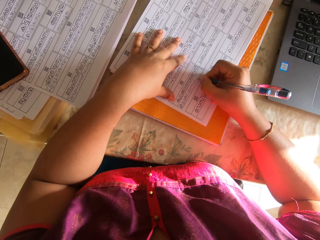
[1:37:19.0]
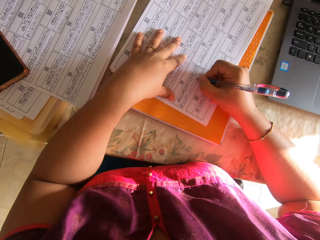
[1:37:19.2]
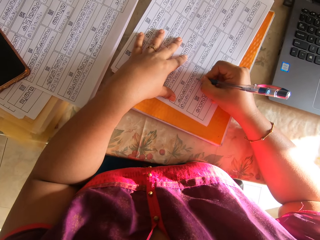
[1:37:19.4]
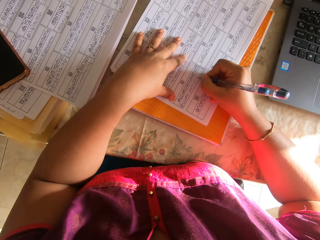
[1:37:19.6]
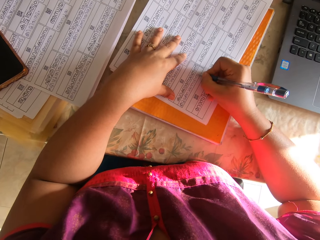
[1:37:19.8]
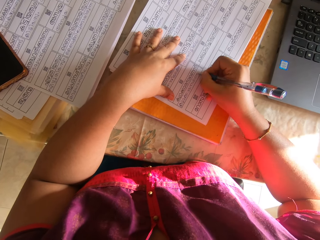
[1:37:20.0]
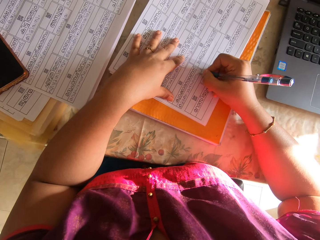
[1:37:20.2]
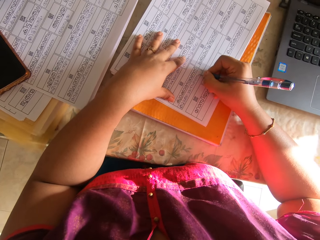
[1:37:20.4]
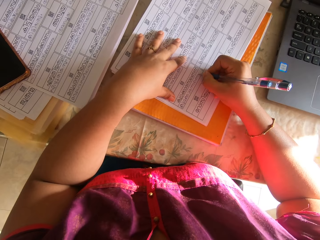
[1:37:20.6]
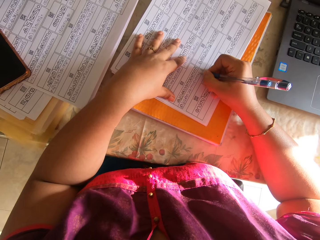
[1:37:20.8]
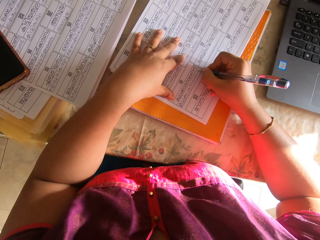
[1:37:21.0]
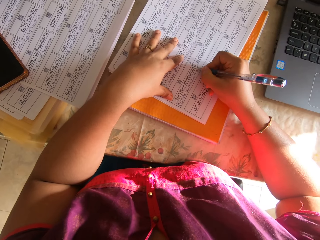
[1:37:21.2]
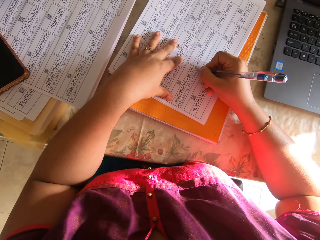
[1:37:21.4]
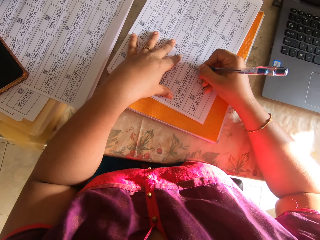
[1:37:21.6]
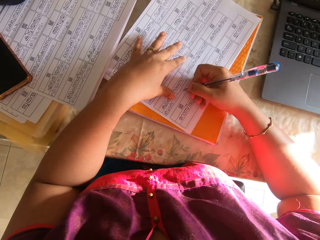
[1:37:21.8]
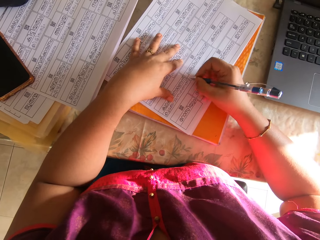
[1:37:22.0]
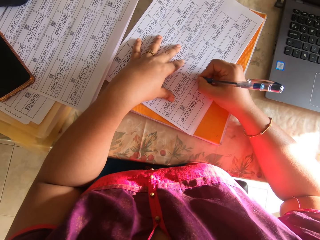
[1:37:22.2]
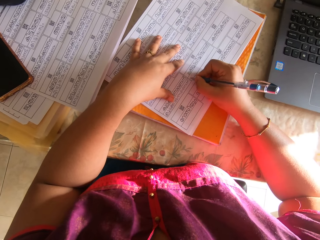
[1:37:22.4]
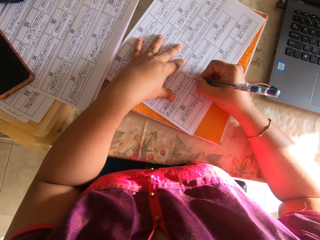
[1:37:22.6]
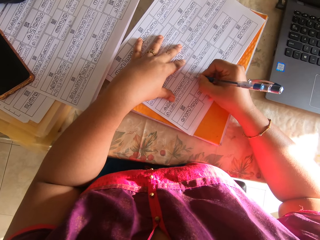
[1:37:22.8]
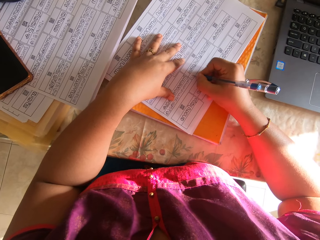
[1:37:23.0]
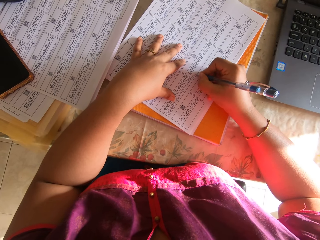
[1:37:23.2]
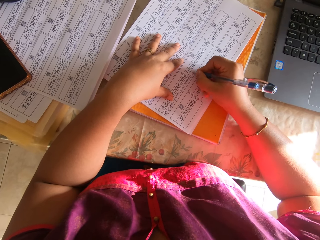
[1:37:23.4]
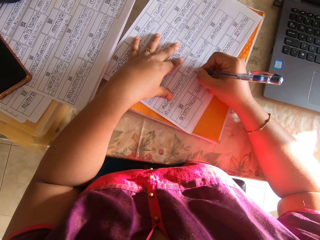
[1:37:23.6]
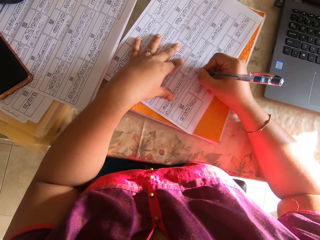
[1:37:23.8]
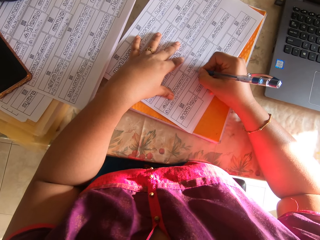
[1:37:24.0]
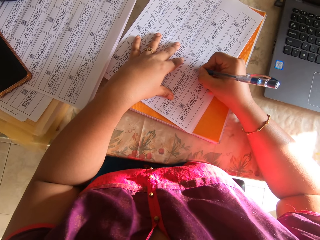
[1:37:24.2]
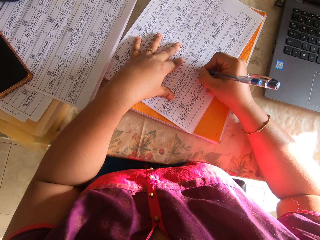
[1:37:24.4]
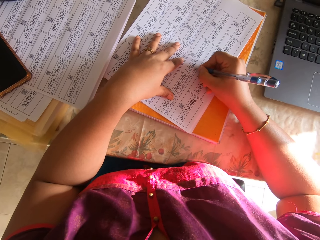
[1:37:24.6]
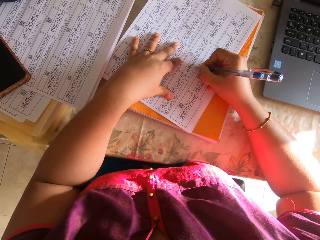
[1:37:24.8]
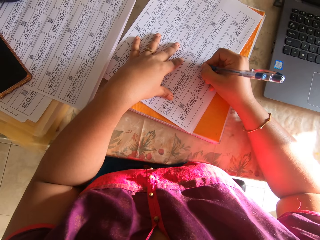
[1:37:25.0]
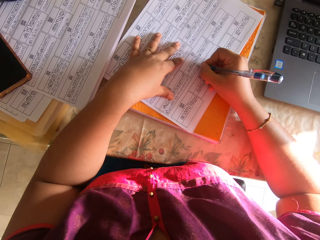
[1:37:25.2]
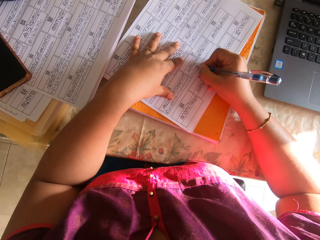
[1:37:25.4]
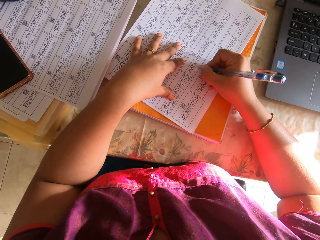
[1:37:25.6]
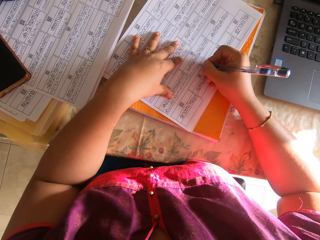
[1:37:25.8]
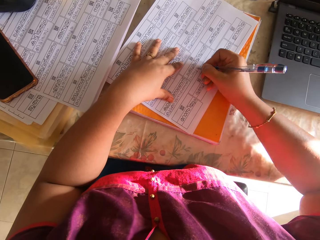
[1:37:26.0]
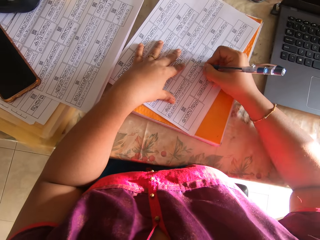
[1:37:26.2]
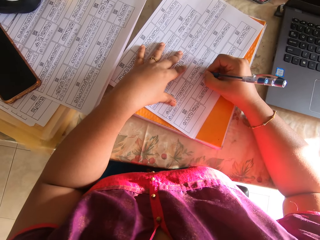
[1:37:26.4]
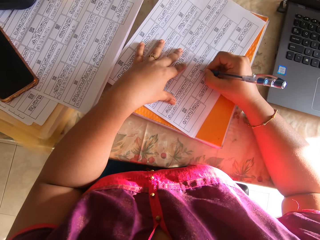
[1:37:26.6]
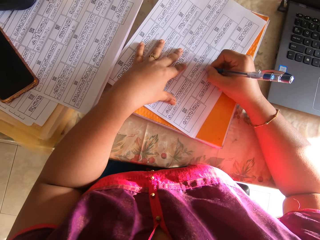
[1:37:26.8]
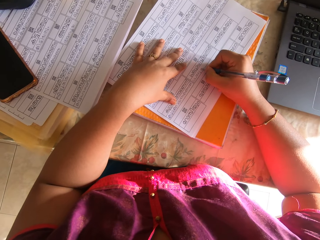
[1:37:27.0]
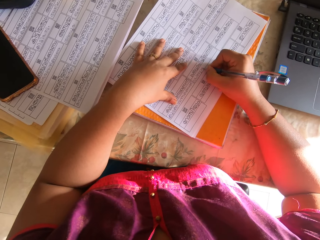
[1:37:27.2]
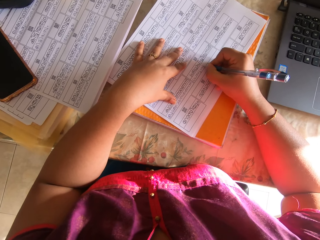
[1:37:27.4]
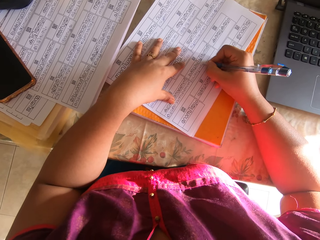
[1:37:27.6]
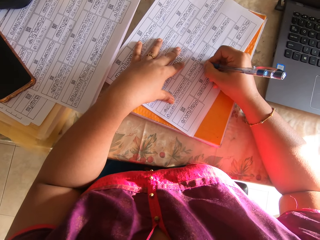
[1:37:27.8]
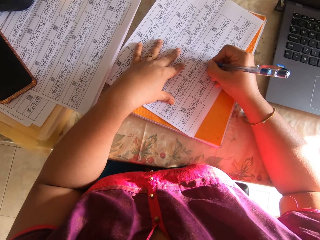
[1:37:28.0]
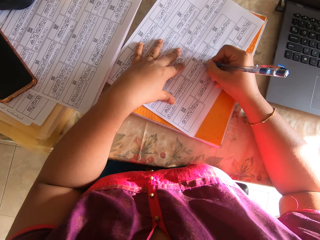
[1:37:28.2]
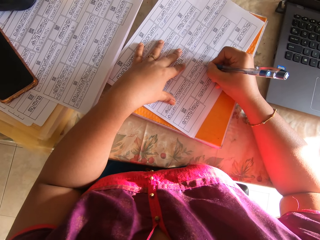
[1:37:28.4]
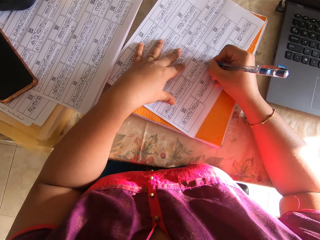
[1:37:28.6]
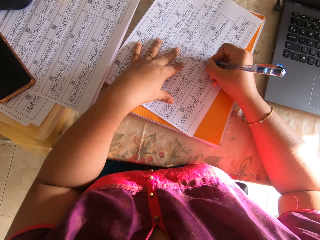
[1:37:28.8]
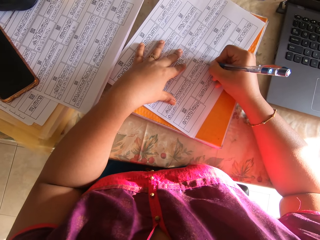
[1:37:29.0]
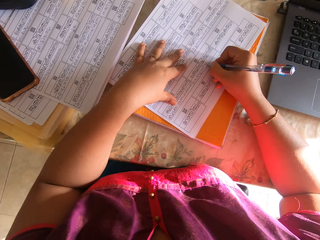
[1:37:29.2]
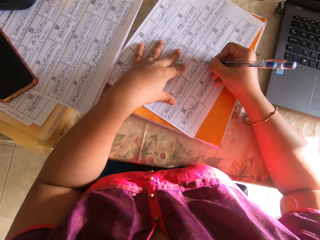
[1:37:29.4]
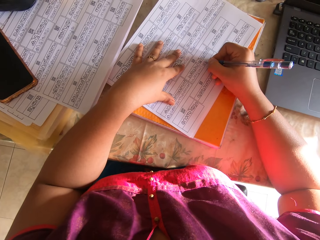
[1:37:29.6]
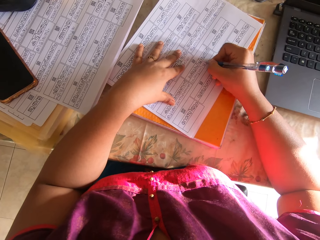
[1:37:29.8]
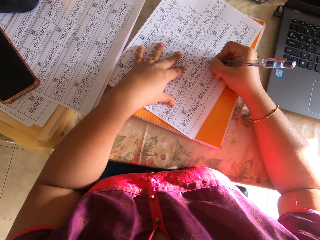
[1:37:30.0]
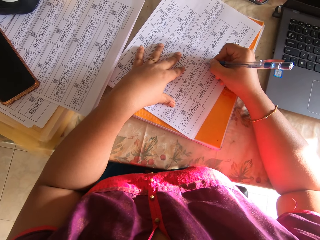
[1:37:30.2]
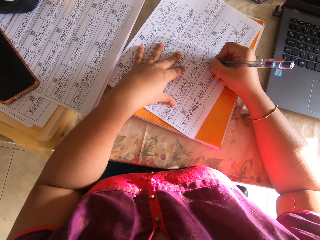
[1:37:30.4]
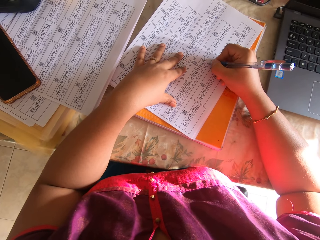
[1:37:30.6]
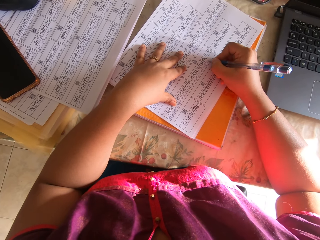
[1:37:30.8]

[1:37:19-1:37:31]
The camera wearer lifts her left hand from the papers. She shifts the papers on the book with her right hand. She holds the papers on the book with her left hand. She writes on the paper with the pen with her right hand.

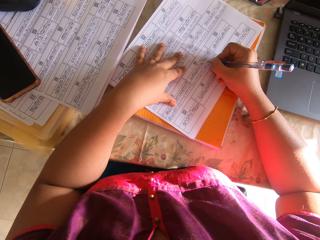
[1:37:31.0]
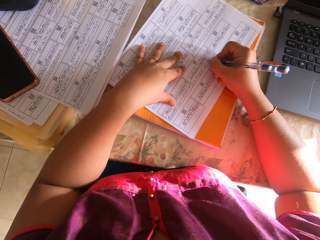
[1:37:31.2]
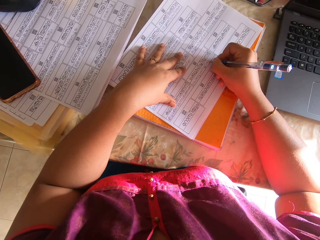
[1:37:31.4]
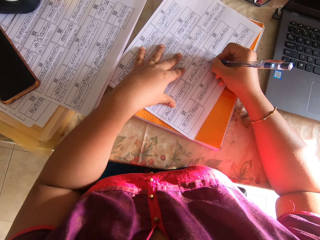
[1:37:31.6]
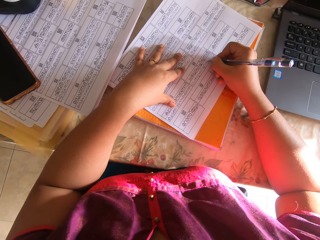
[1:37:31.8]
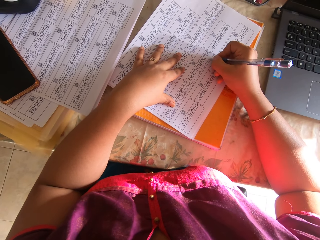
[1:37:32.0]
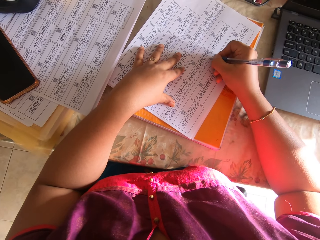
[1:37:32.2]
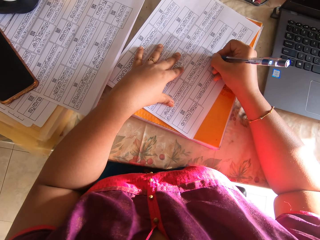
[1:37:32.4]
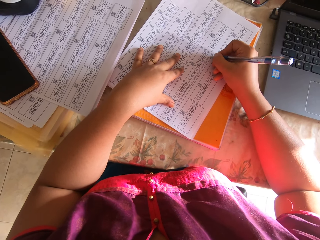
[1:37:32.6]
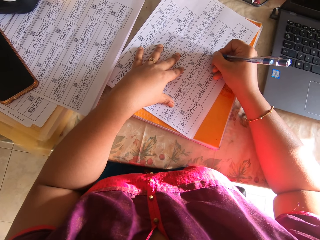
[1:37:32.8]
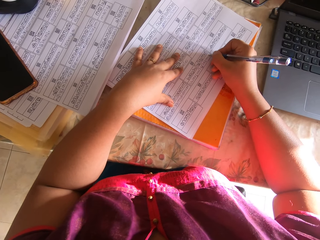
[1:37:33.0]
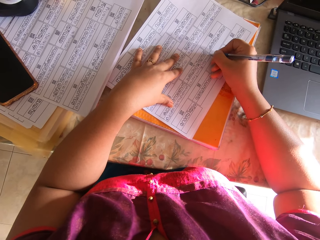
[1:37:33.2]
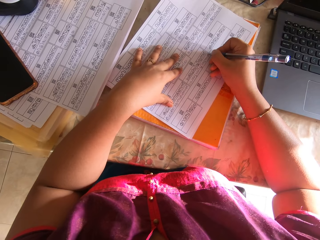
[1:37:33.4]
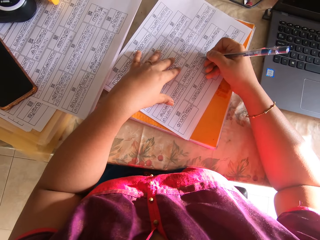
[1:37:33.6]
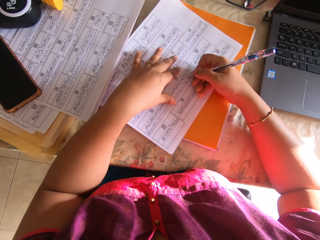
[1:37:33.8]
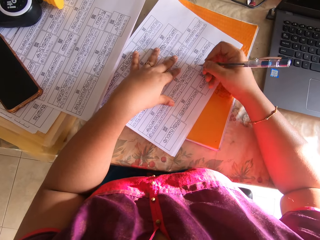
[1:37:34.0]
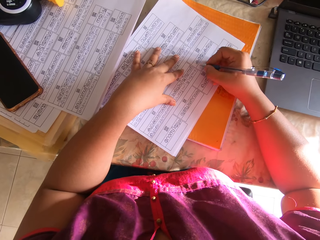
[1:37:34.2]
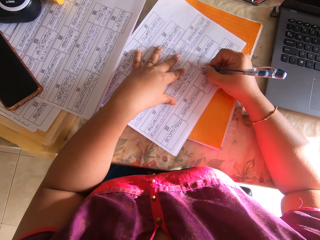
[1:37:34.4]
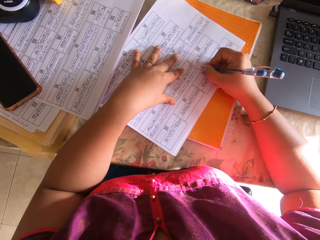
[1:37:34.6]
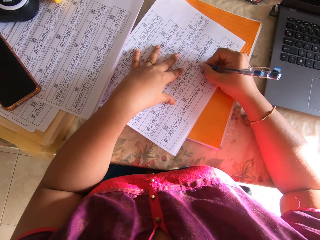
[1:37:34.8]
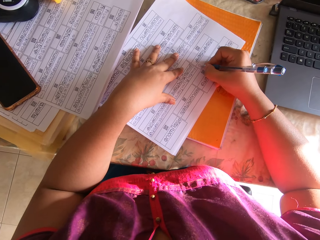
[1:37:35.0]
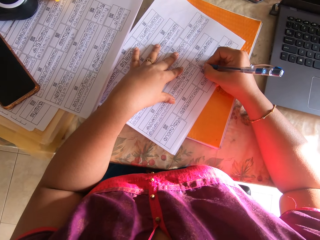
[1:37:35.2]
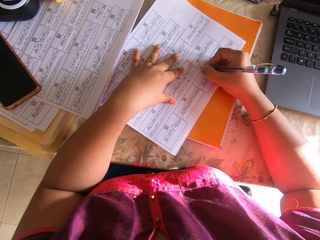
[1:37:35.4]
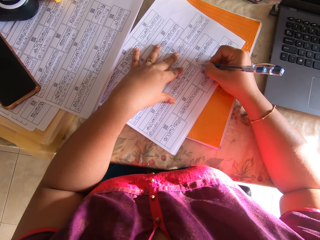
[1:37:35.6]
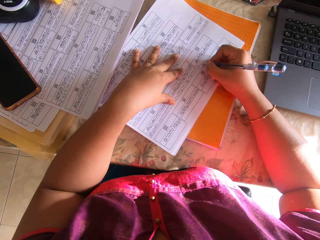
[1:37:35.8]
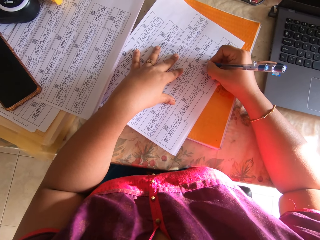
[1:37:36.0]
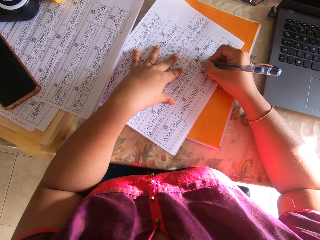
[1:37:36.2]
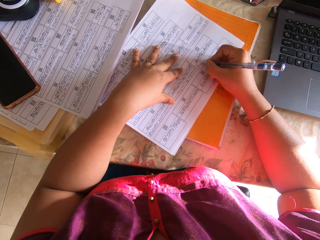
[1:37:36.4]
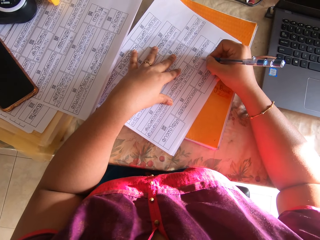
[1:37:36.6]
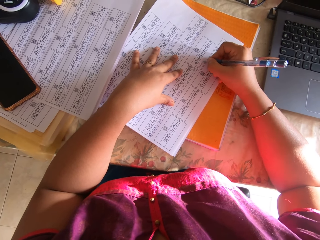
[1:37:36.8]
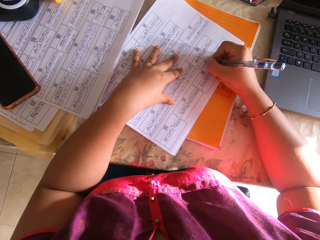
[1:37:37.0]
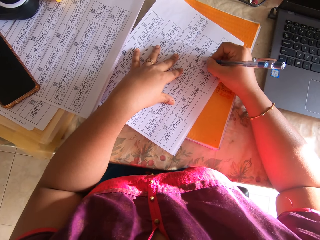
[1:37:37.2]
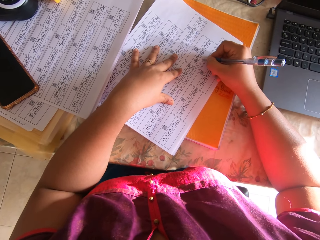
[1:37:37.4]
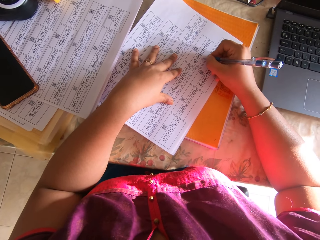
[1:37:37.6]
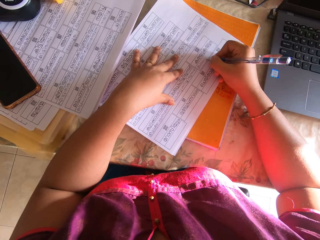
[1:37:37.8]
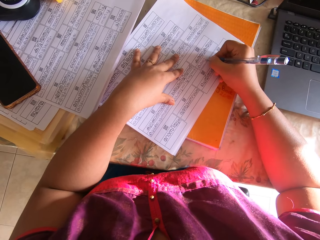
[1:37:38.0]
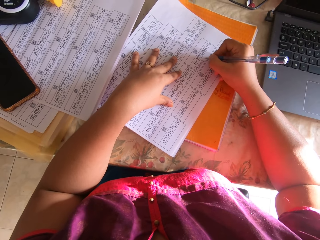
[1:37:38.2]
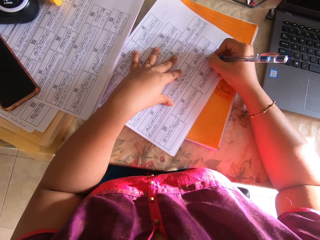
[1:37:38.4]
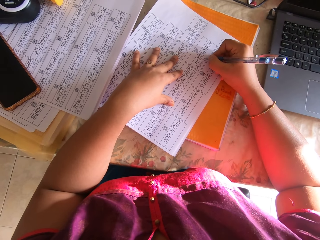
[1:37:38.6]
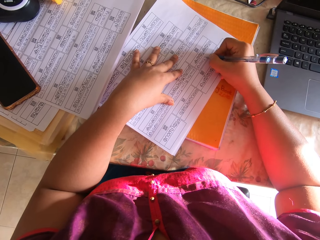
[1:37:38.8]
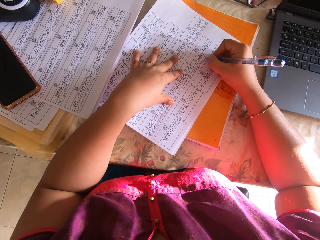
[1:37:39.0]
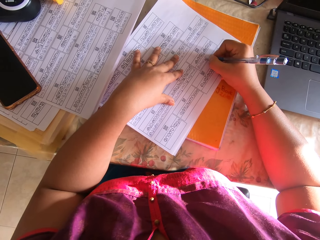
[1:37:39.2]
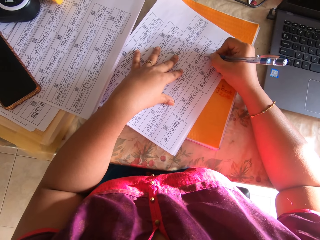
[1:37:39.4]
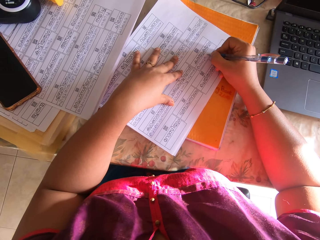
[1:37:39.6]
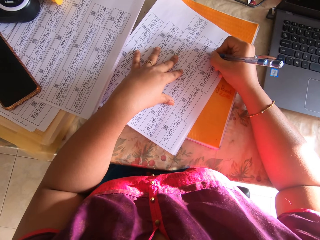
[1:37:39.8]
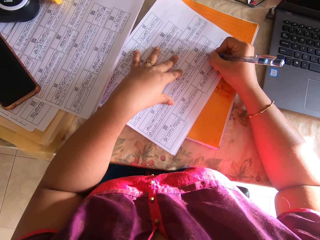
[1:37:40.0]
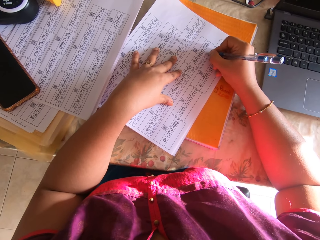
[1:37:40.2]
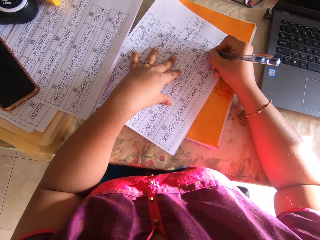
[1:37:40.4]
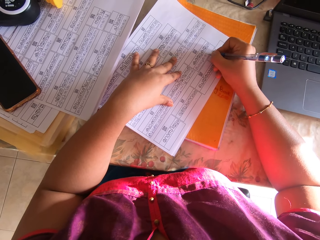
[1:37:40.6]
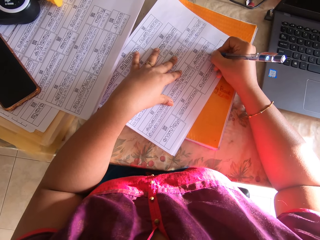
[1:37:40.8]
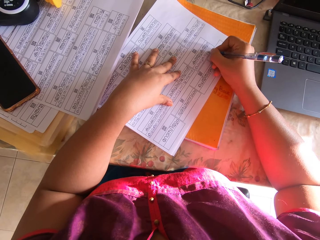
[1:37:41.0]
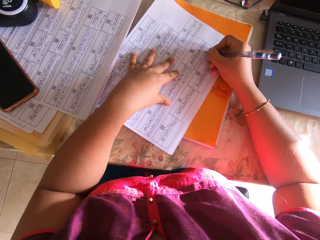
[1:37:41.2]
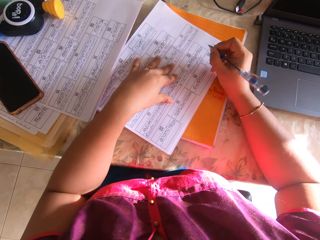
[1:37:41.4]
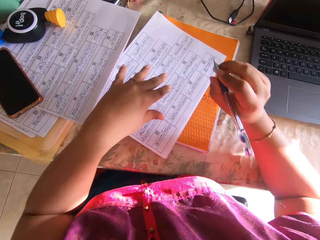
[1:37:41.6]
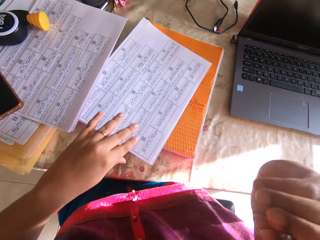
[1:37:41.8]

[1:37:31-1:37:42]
The camera wearer lifts her left hand from the papers. She shifts the papers on the book with her right hand. She holds the papers on the book with her left hand. She writes on the paper with the pen with her right hand. She lifts both hands from the papers.
